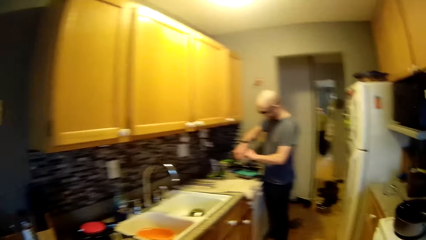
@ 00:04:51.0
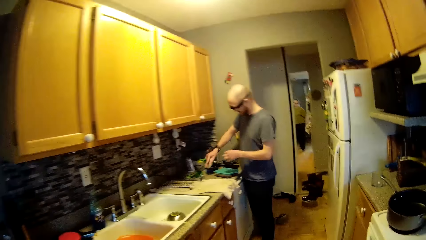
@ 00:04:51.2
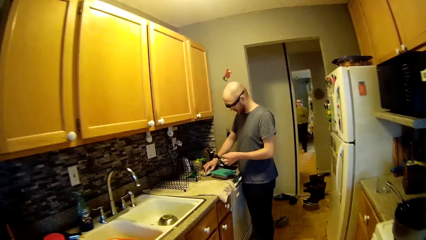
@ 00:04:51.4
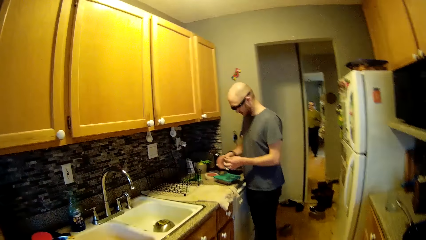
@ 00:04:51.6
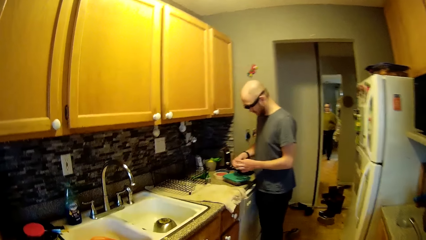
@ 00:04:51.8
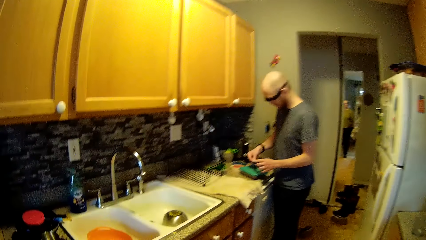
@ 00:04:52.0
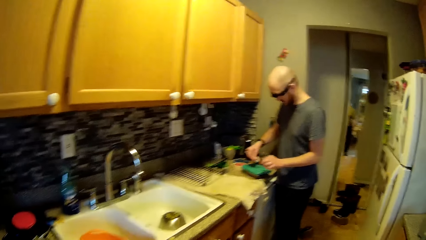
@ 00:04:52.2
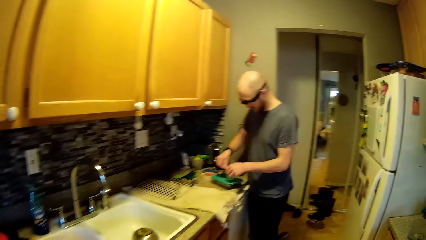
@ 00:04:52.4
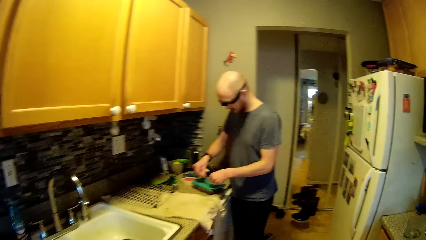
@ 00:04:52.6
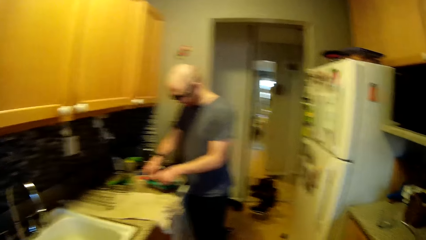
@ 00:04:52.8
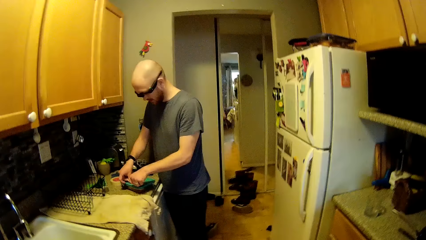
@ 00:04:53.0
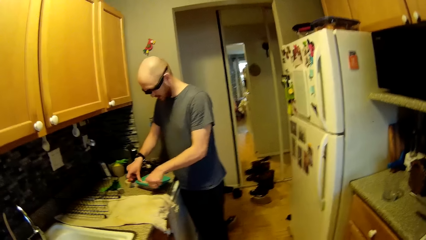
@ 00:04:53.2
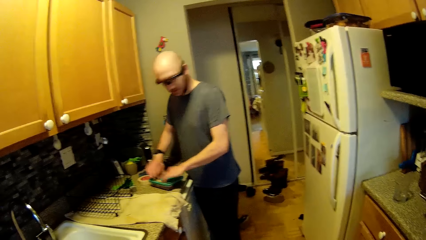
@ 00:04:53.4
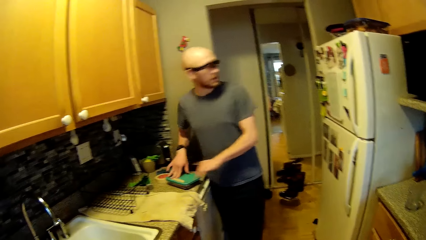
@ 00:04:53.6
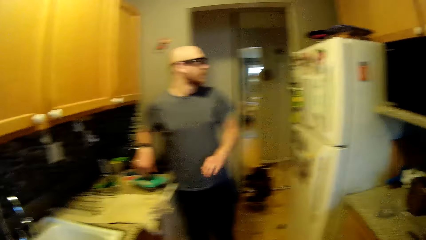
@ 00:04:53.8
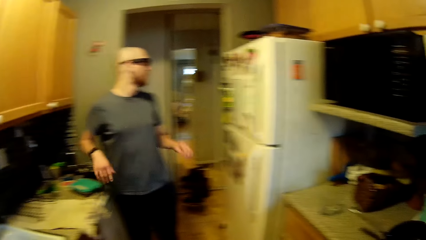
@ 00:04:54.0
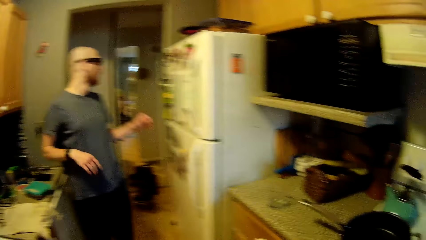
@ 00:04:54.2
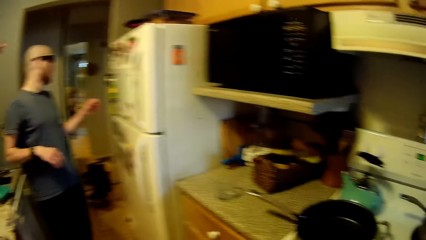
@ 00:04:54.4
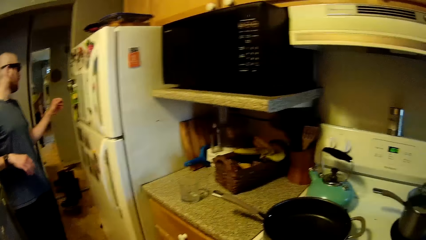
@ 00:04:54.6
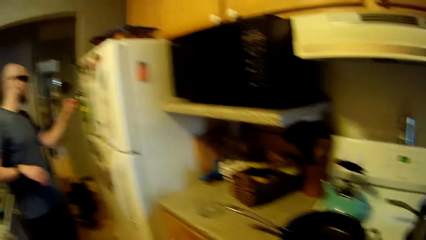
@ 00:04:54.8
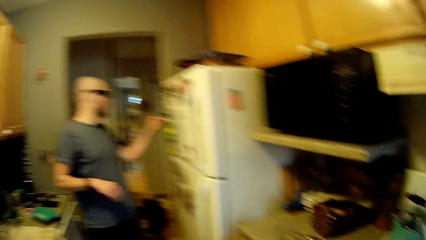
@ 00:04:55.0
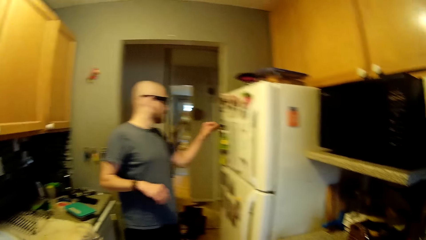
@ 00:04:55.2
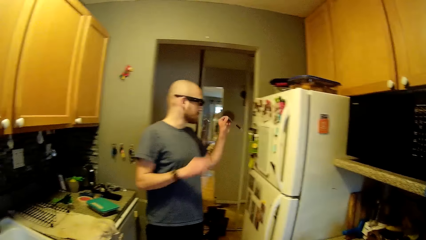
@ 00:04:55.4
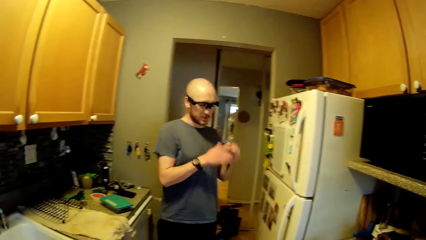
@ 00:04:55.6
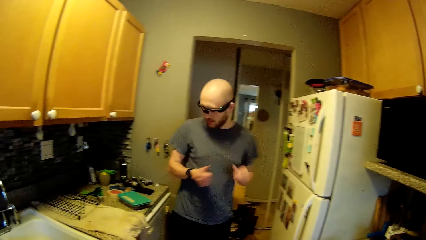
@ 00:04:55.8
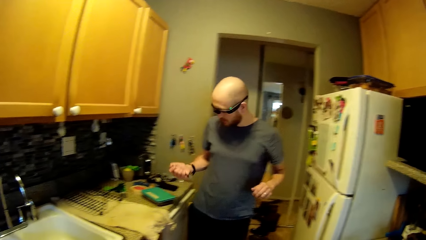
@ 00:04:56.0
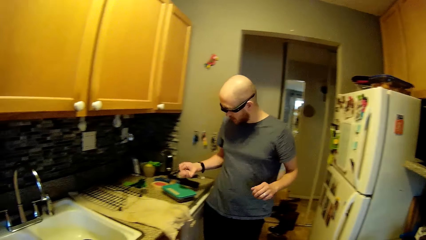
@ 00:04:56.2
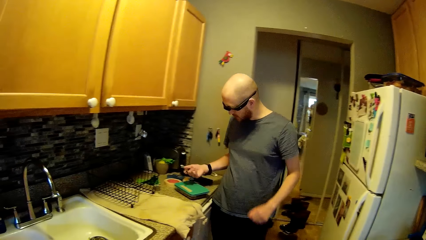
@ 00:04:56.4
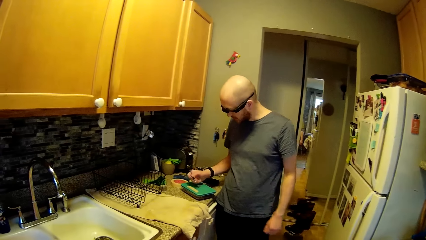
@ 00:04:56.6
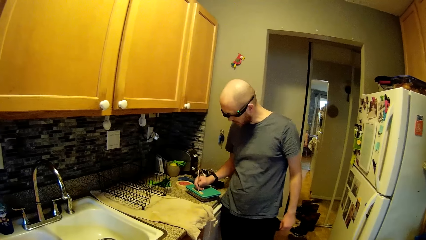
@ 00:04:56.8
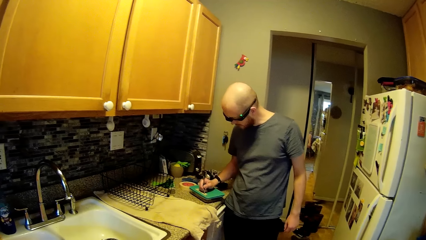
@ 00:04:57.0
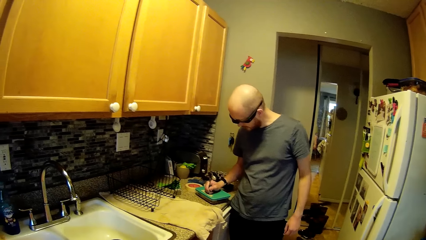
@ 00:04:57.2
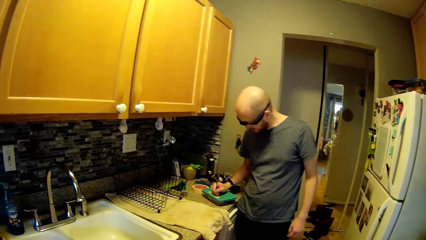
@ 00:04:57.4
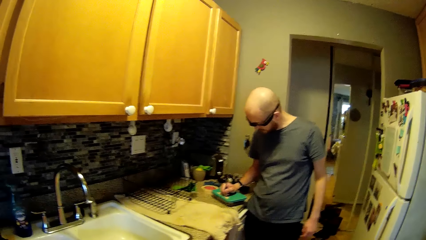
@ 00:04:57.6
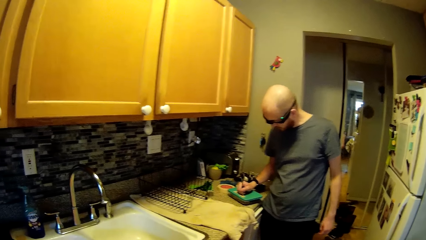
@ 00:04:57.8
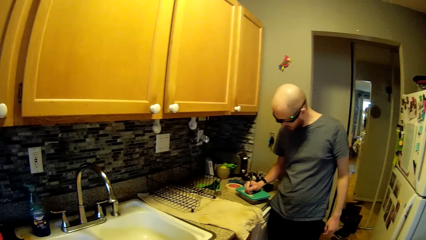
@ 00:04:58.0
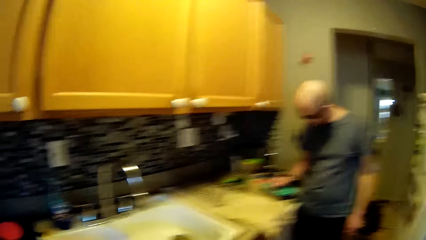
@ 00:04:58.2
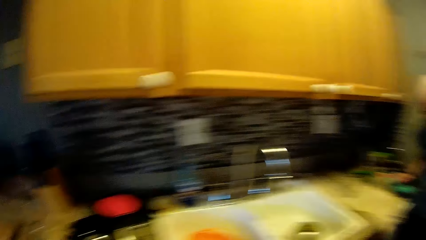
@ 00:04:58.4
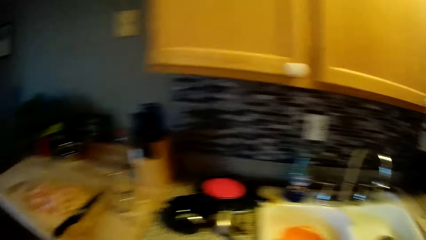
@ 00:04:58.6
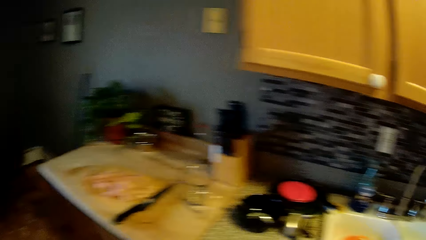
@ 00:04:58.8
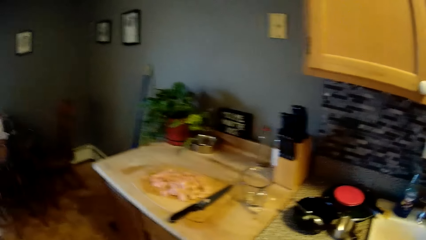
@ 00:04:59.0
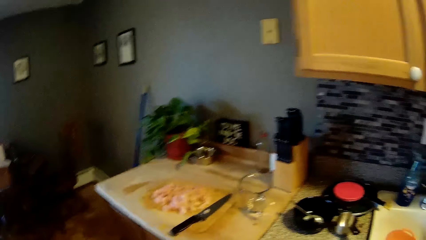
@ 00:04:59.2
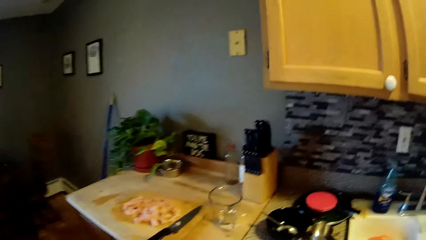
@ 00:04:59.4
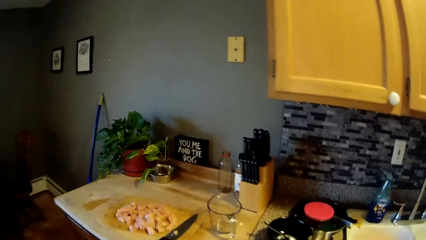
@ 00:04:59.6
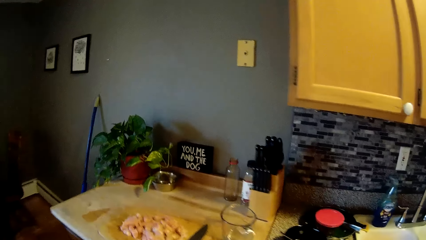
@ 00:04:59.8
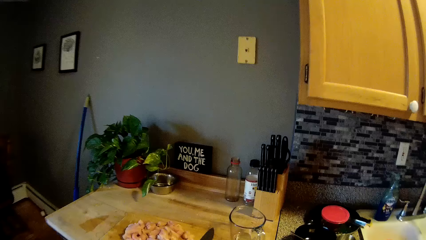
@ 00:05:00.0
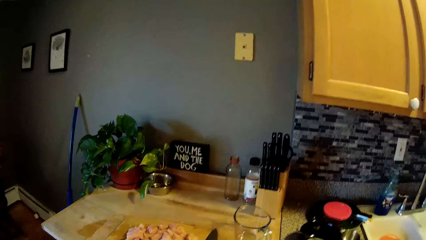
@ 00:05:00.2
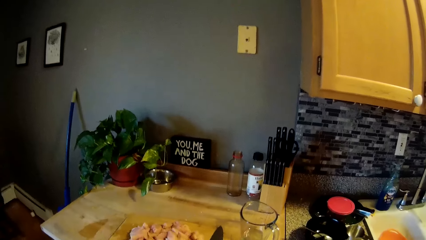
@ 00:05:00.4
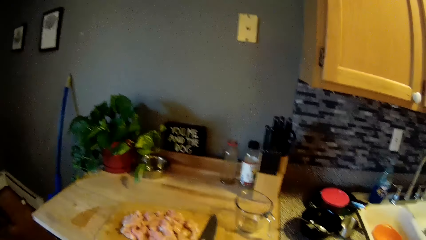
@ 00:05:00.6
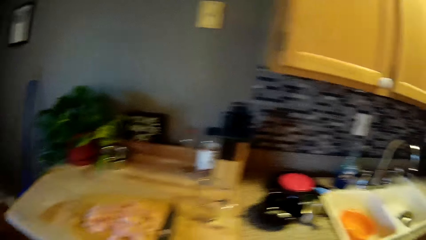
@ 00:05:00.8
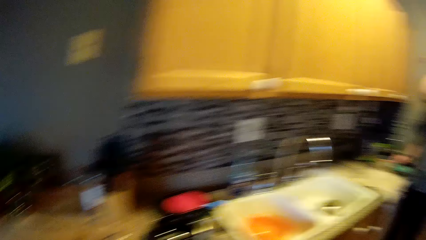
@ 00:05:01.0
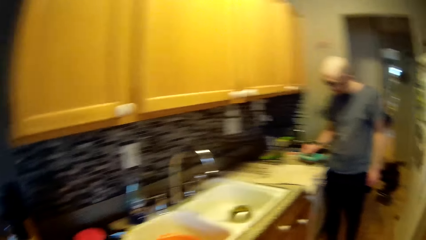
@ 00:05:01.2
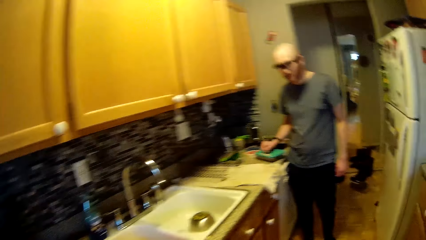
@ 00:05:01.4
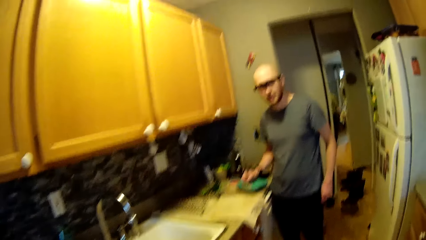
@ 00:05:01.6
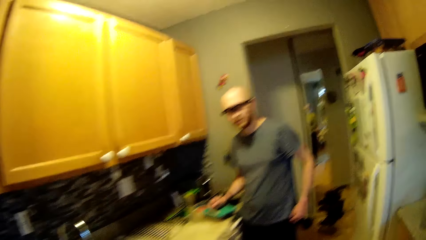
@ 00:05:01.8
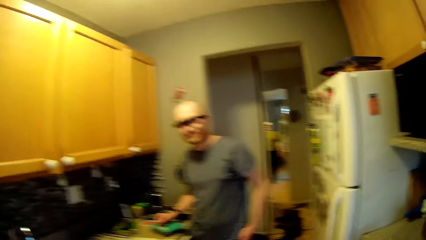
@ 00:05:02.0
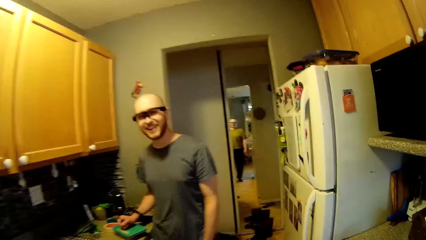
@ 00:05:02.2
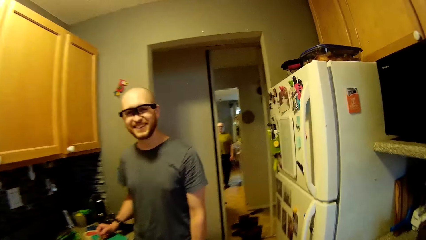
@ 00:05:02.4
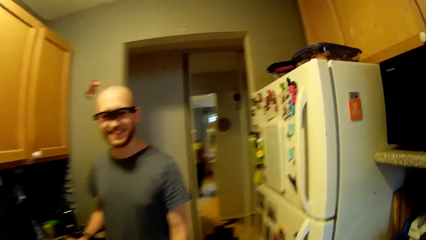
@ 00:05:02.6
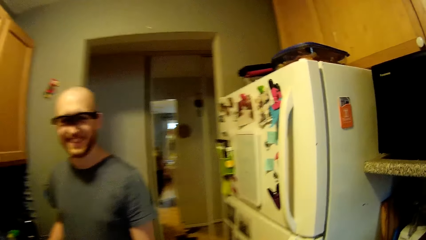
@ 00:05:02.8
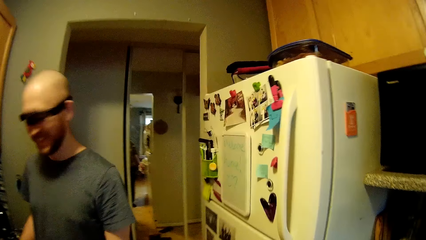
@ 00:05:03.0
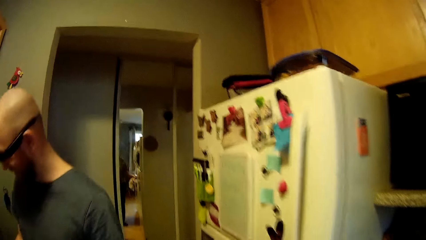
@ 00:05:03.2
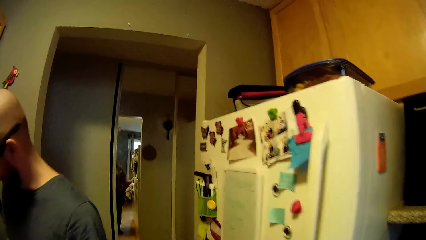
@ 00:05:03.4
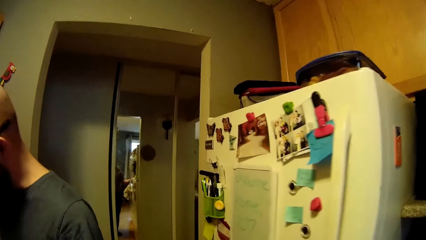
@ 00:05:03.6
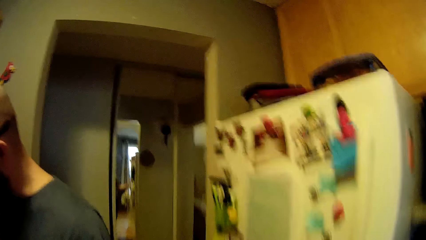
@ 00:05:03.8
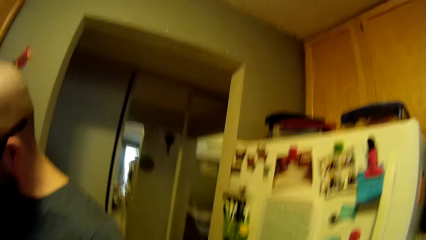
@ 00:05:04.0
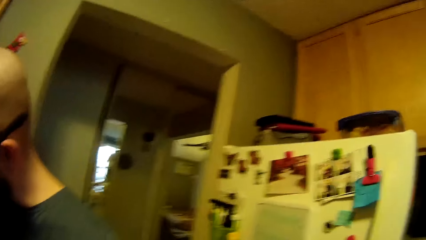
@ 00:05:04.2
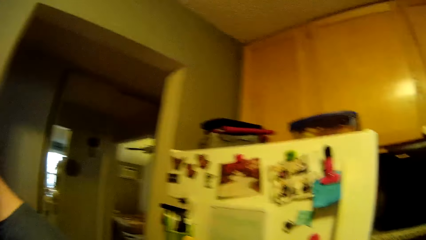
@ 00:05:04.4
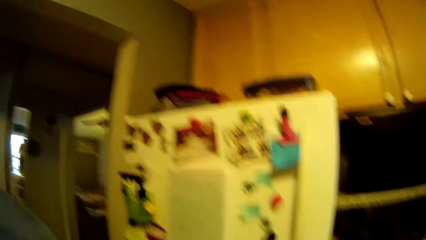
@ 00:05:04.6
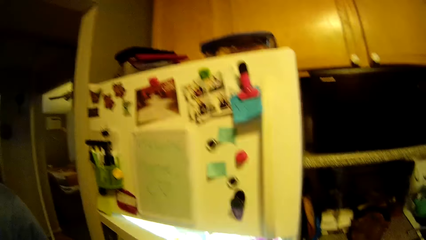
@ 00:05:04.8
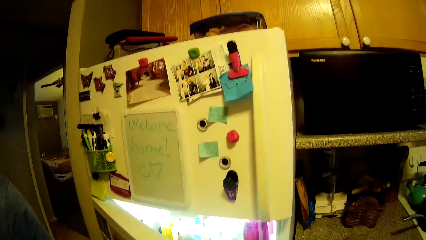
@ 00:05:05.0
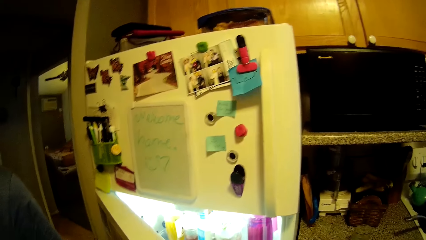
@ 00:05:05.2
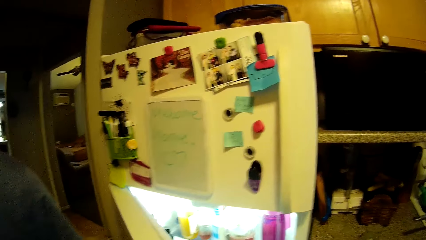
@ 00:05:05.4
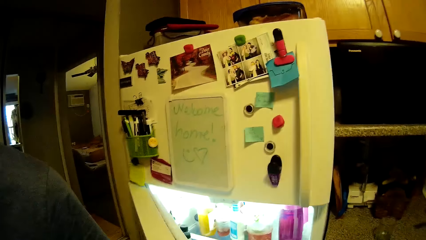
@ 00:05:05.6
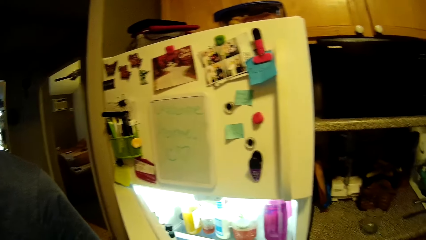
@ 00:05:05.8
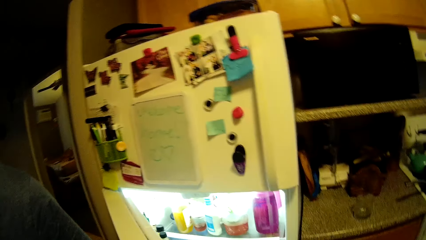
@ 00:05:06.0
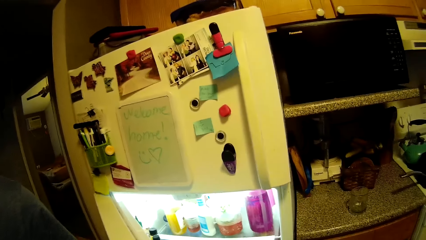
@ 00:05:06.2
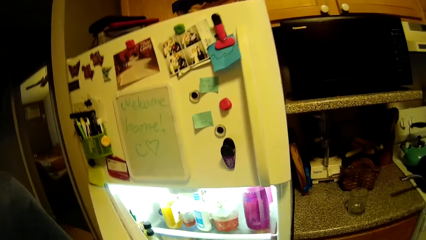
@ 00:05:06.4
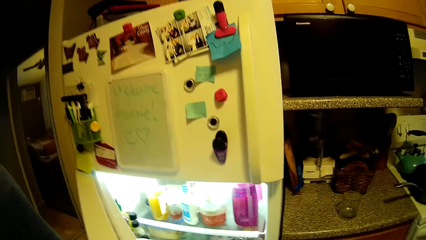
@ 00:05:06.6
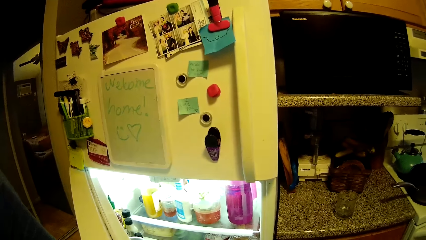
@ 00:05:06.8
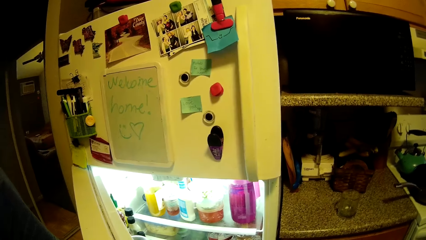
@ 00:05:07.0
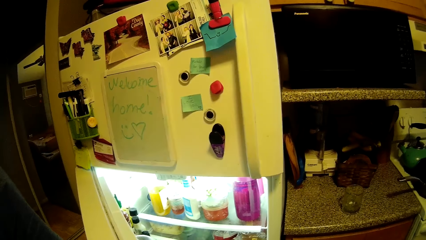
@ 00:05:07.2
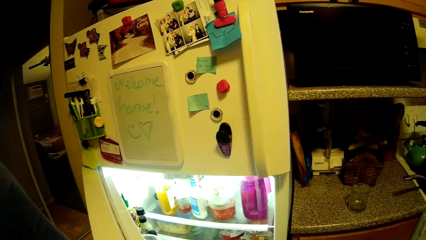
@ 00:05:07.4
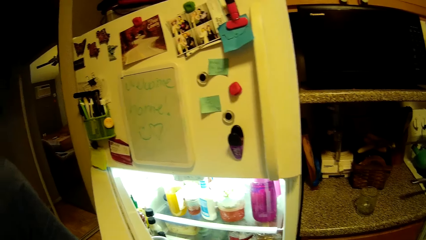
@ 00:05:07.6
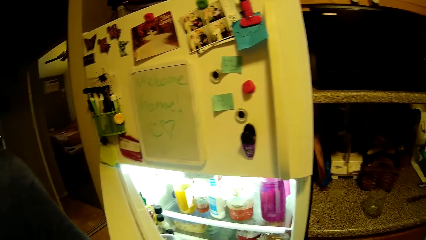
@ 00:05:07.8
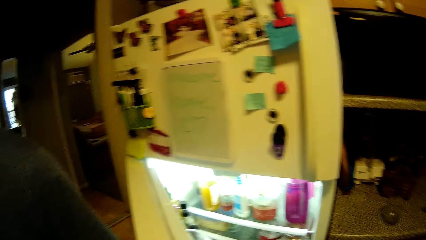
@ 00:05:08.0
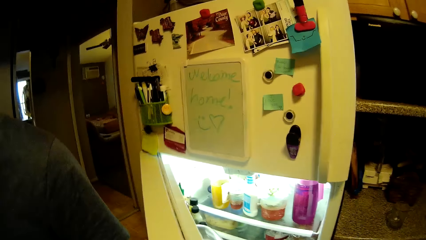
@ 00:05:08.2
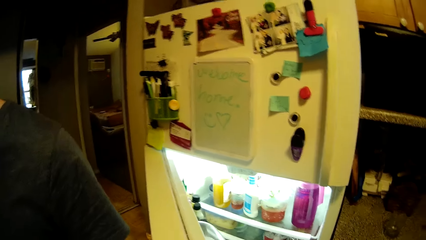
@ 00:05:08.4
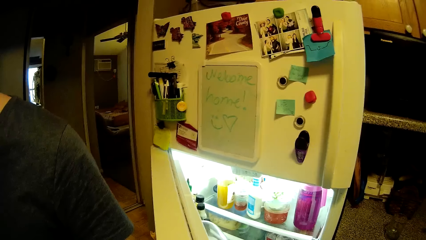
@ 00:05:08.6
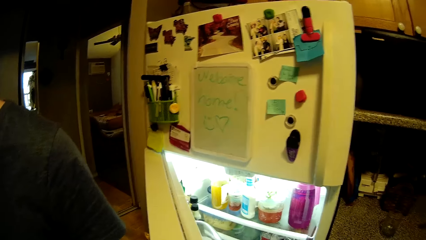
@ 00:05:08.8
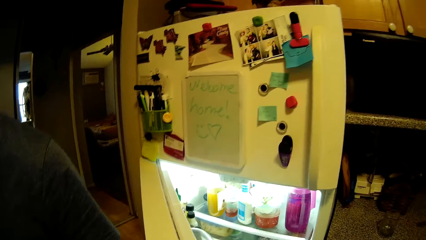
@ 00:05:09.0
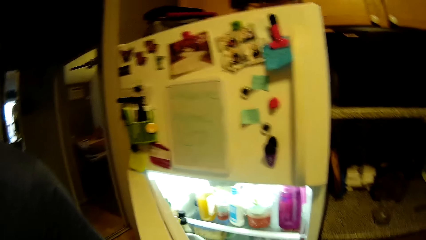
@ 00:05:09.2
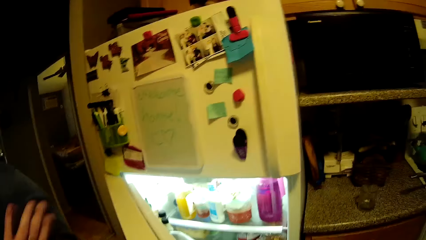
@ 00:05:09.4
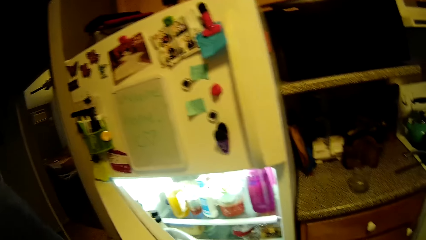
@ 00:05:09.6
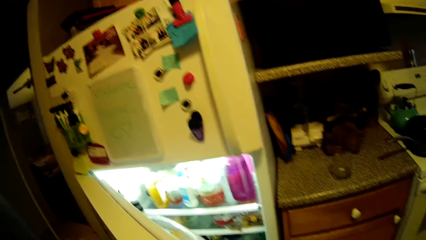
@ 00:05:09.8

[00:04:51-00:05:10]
The man drops the pack of paper tape on a sink countertop with his right hand. The man places the paper tape in his hands on a lid of a plate on the sink countertop with his hands. The man picks up a pen from a basket on a door of a refrigerator with his left hand. The man passes the pen from his left hand to his right hand. The man writes on the paper tape on the lid of the plate on the sink countertop with the pen in his right hand. The camera wearer walks around. She opens a door of the refrigerator with her left hand.
